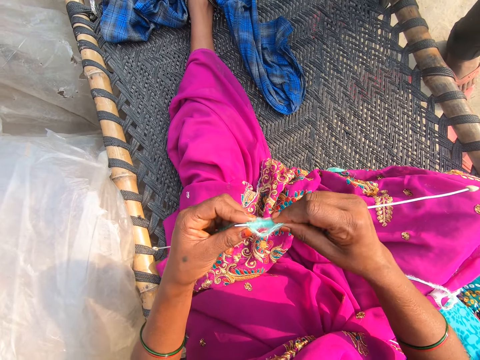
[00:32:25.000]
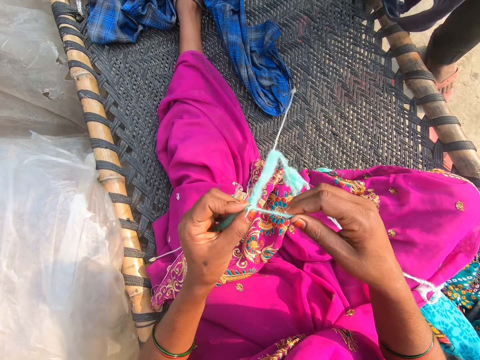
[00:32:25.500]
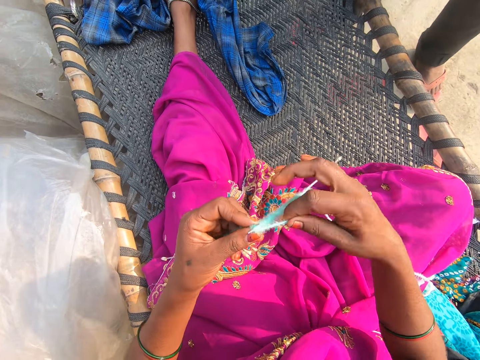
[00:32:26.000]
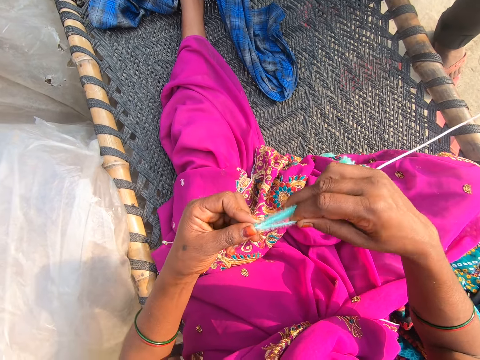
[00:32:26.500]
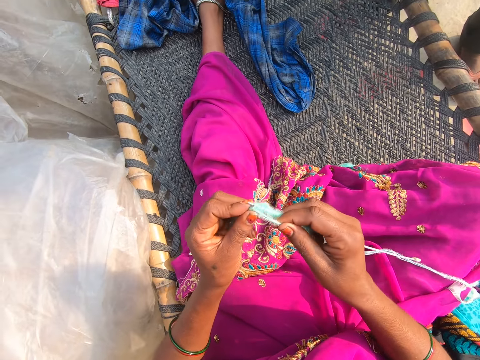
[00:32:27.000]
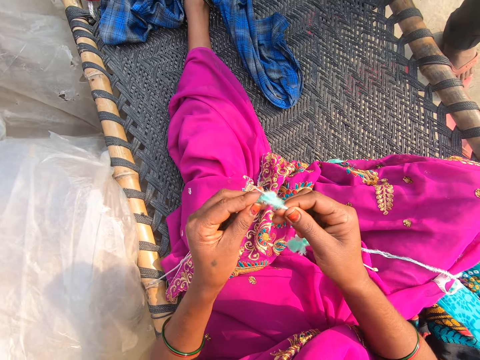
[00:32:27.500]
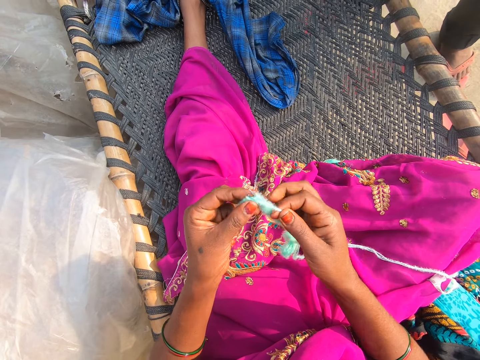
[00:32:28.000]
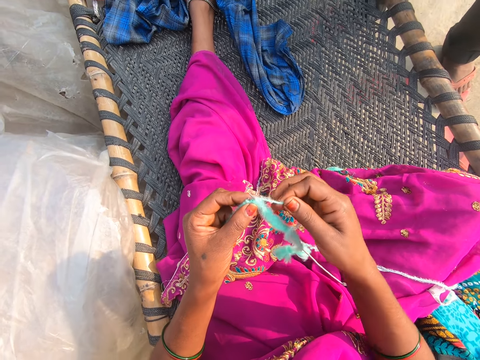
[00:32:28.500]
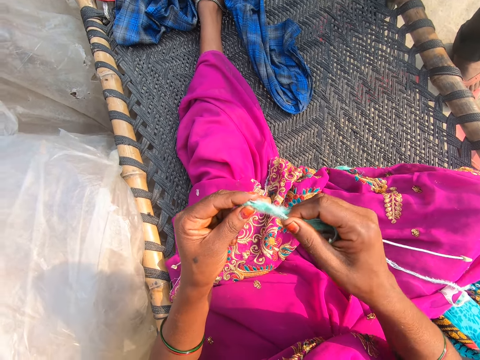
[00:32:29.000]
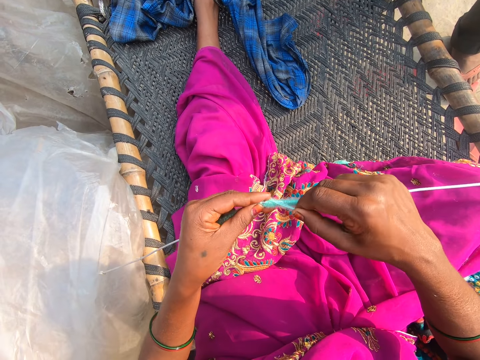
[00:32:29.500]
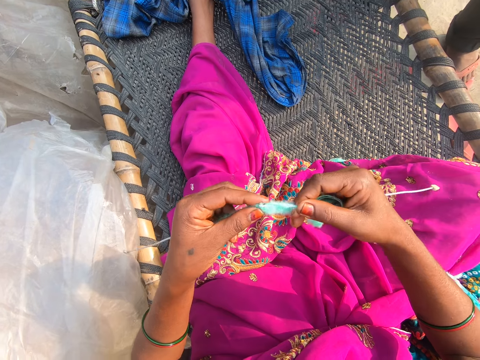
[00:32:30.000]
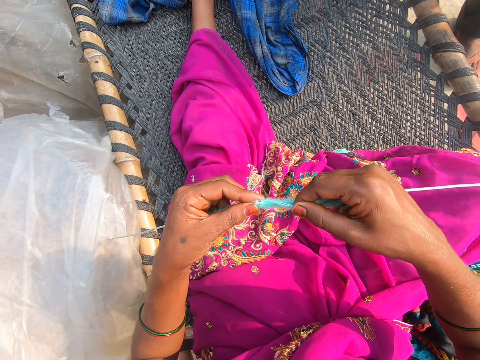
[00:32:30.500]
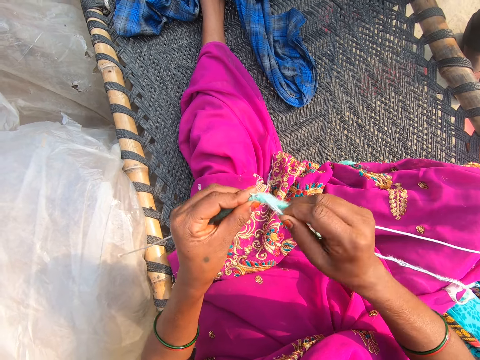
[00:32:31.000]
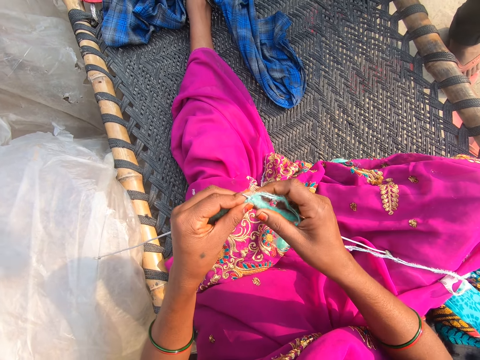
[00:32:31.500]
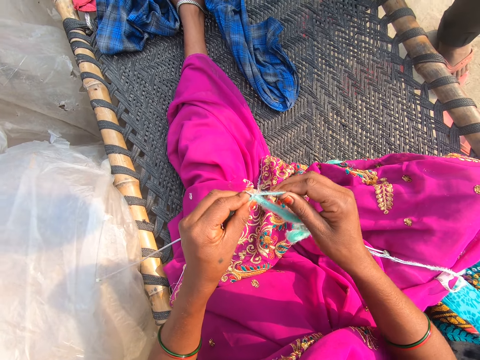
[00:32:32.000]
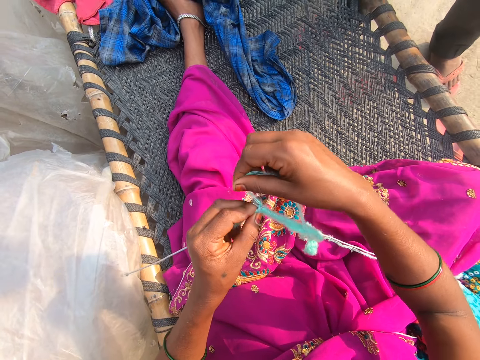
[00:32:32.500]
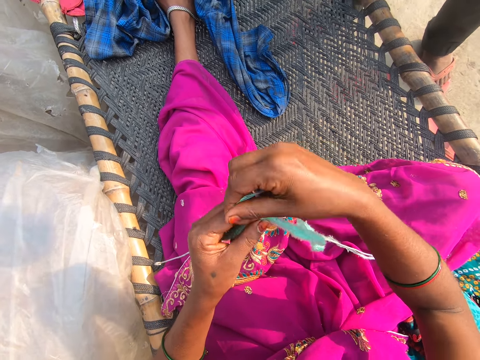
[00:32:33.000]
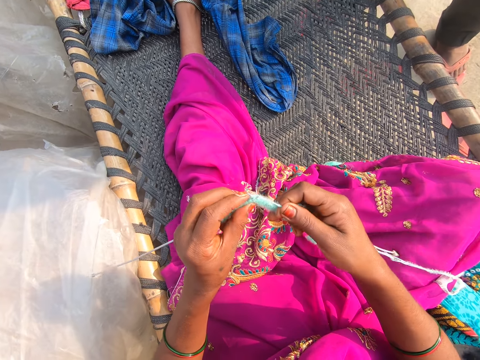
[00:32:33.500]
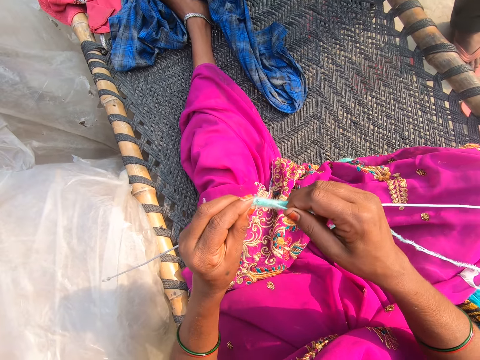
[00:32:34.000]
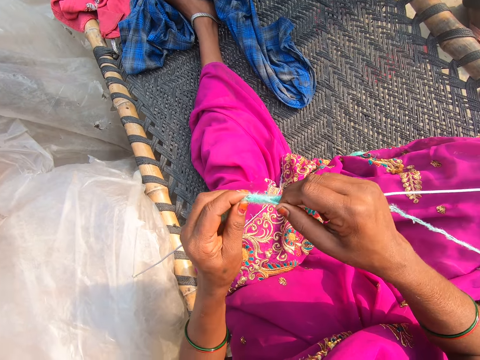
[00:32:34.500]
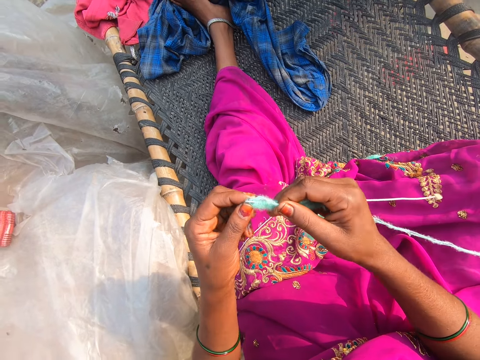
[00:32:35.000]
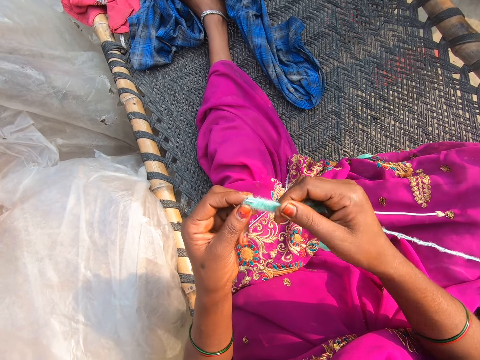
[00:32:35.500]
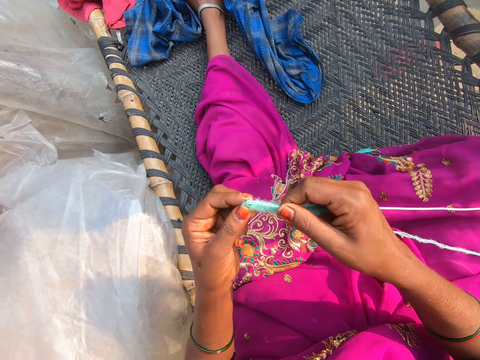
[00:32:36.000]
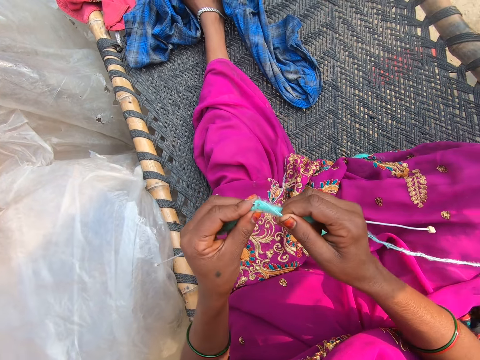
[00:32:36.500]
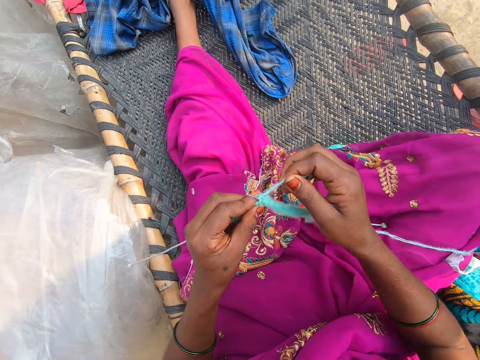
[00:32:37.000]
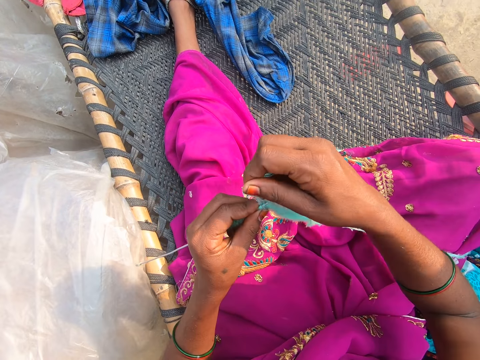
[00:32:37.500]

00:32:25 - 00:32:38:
The camera wearer knits. They converse with a man.

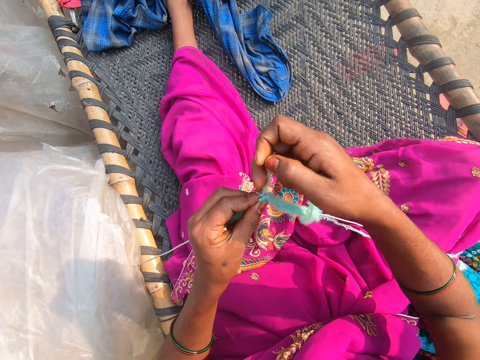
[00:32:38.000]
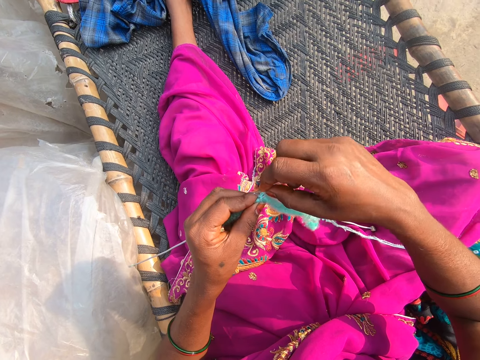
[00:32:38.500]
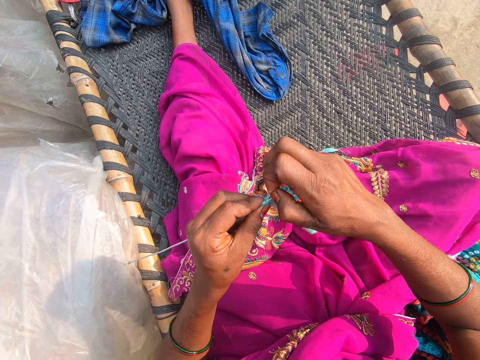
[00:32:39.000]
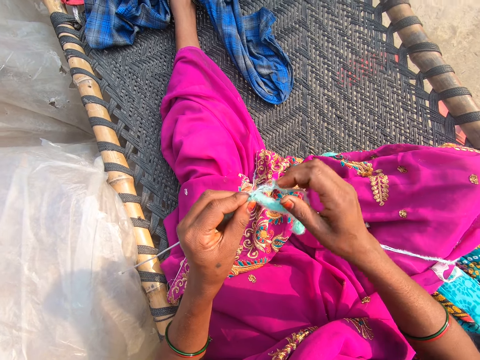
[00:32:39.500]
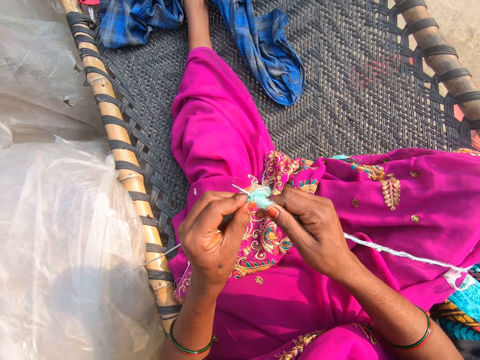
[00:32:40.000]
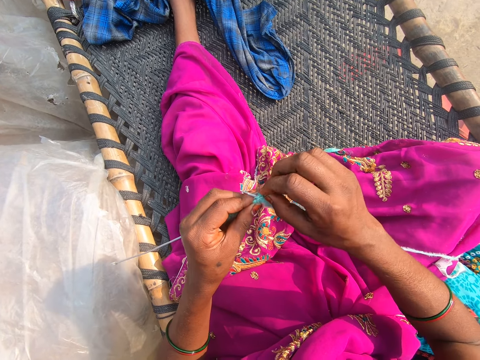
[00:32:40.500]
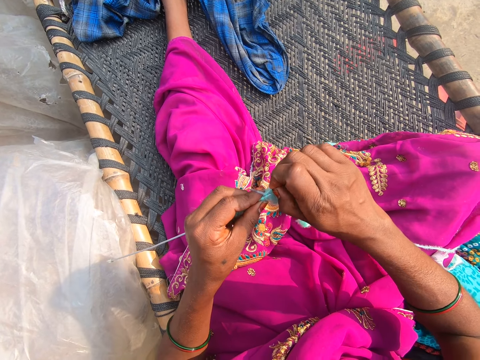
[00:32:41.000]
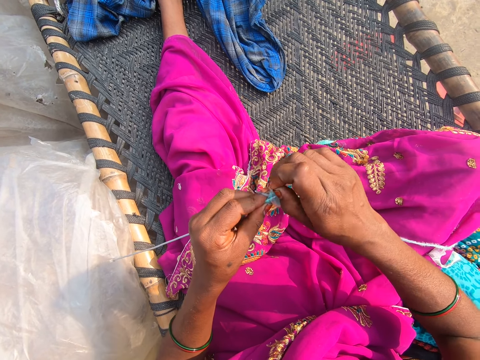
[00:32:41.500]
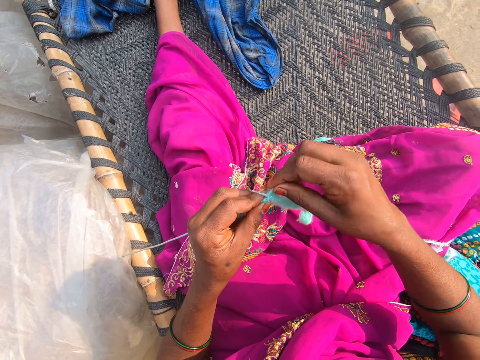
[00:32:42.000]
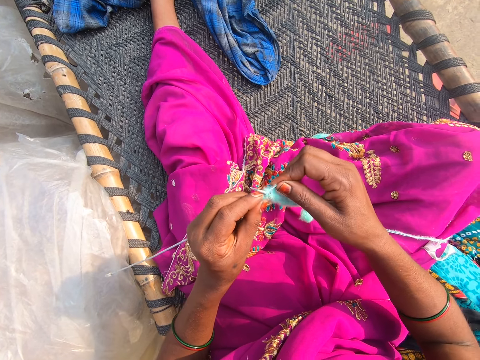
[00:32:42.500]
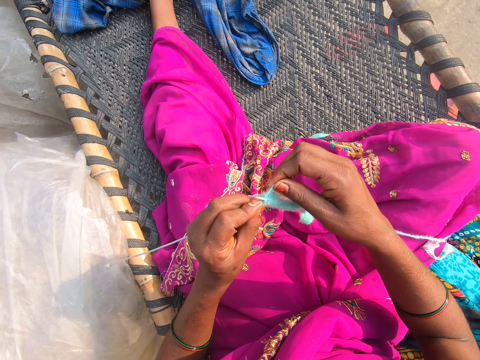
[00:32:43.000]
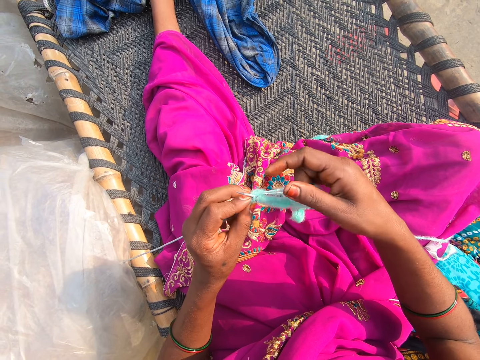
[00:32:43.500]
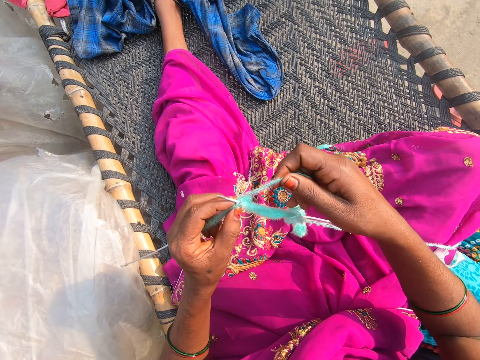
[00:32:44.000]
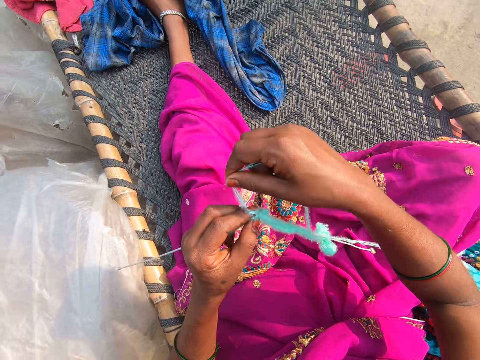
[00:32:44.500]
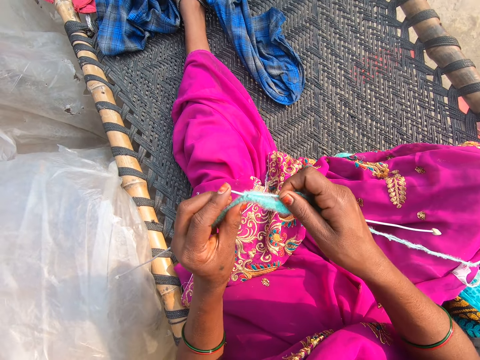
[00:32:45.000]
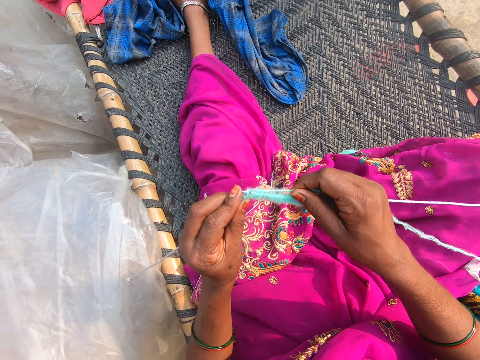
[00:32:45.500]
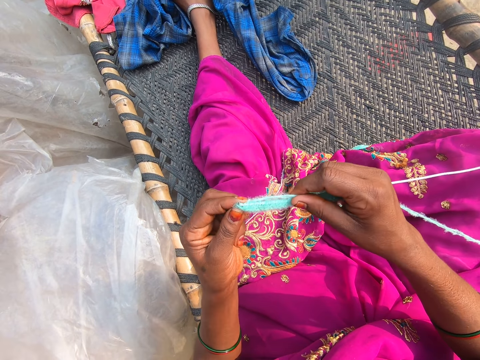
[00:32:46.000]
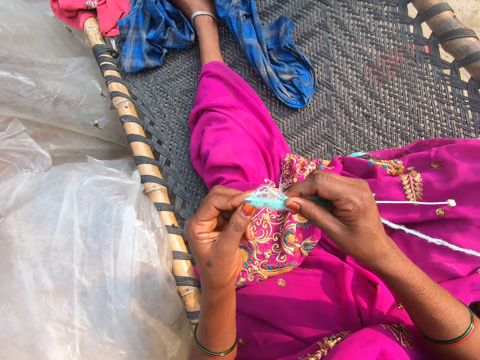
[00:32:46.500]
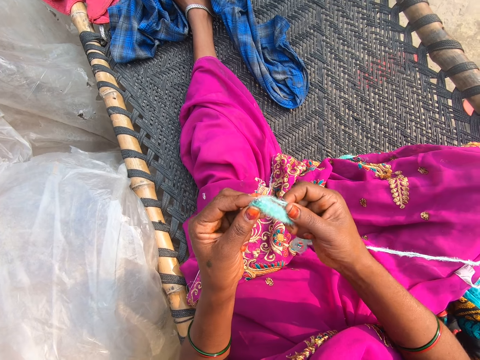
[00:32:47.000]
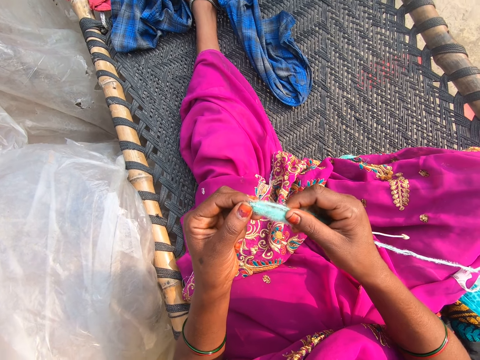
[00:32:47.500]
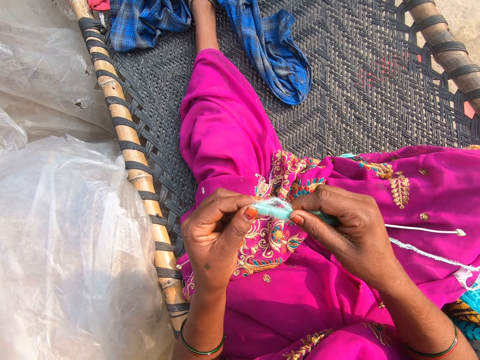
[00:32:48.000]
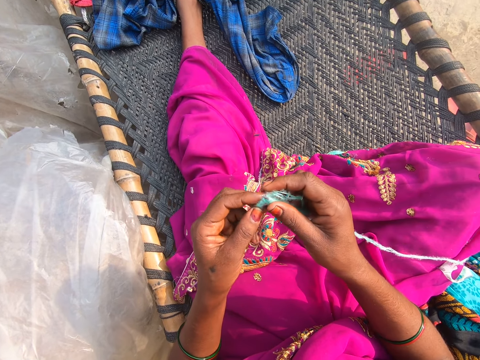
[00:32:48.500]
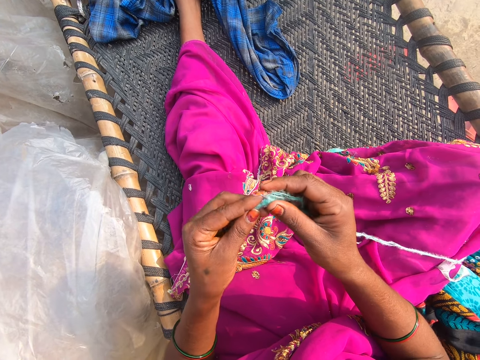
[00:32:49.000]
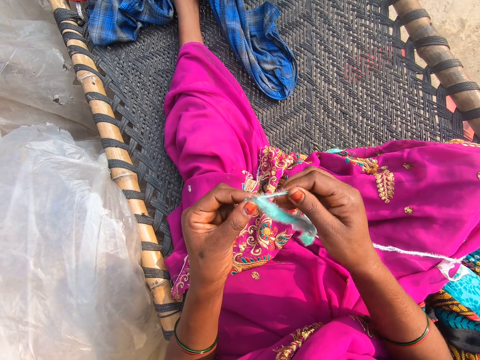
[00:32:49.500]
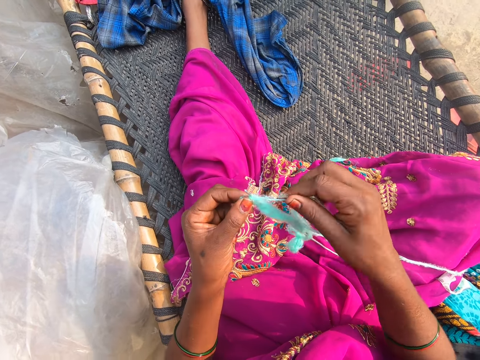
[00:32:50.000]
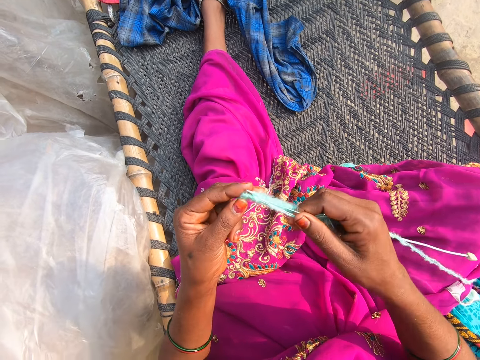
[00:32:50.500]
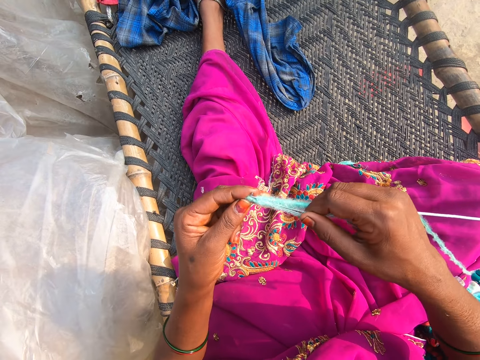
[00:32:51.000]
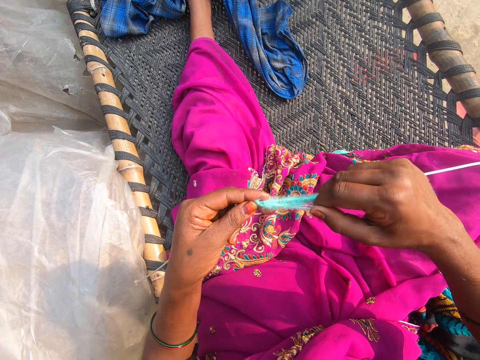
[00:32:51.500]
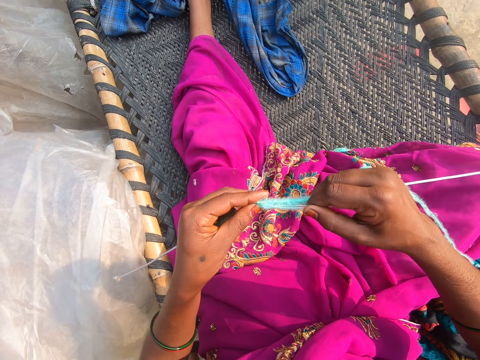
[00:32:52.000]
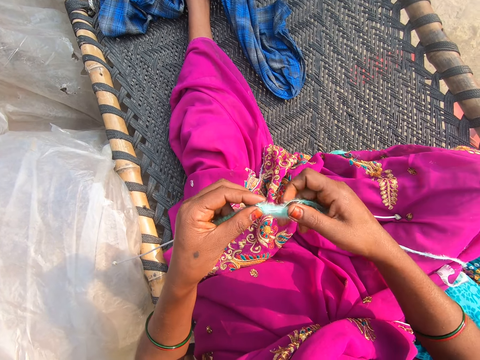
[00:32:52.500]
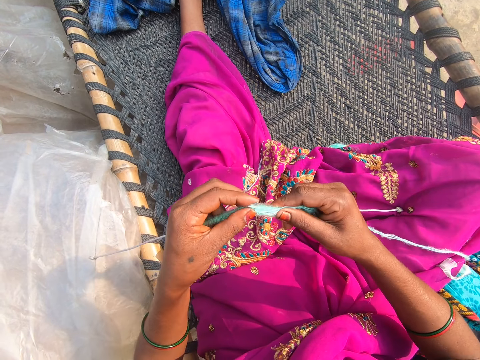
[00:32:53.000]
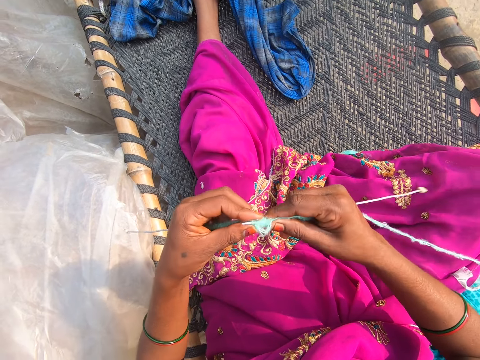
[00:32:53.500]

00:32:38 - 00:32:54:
The camera wearer pulls the thread. They knit.
